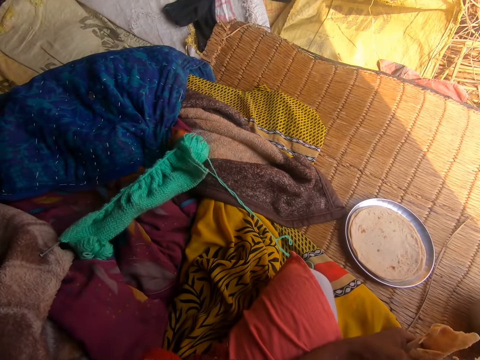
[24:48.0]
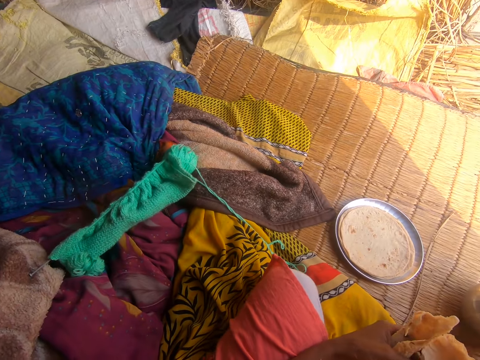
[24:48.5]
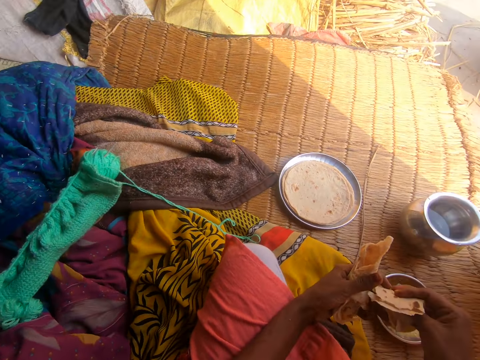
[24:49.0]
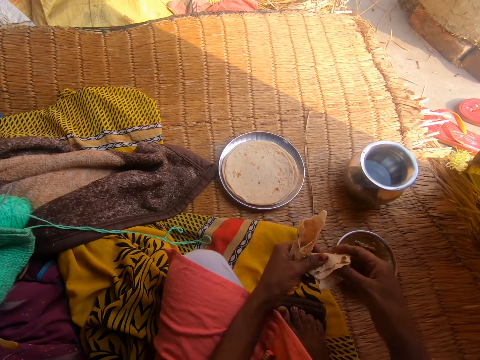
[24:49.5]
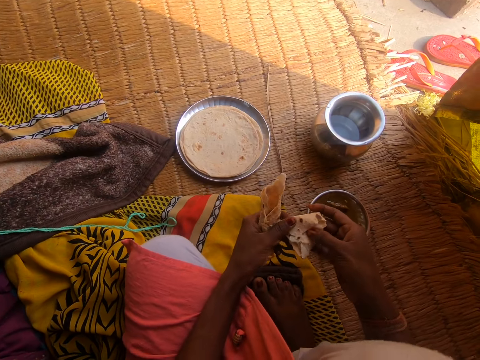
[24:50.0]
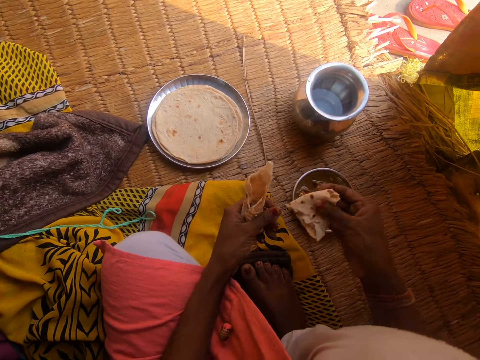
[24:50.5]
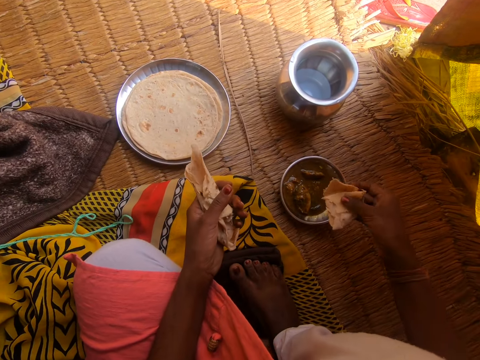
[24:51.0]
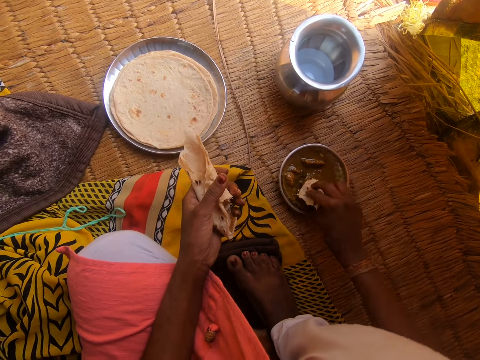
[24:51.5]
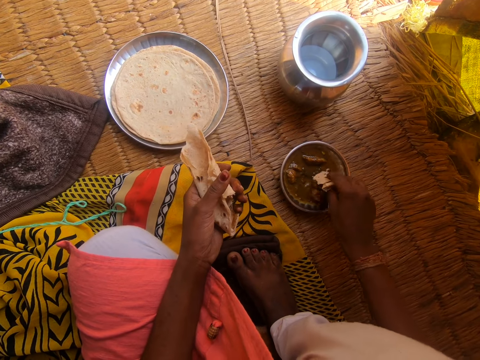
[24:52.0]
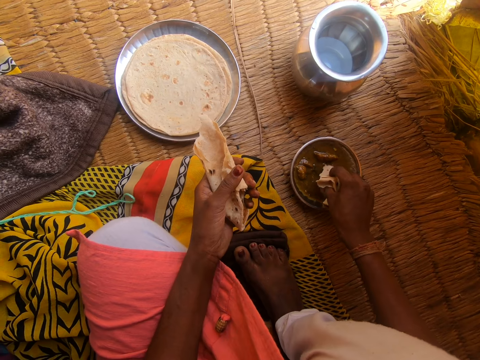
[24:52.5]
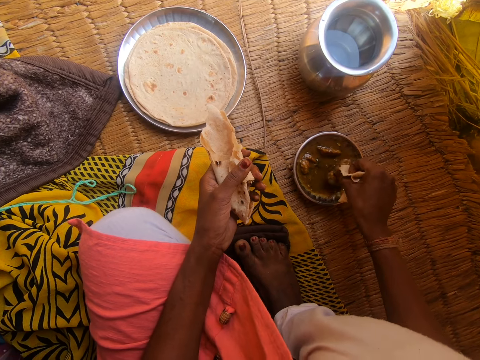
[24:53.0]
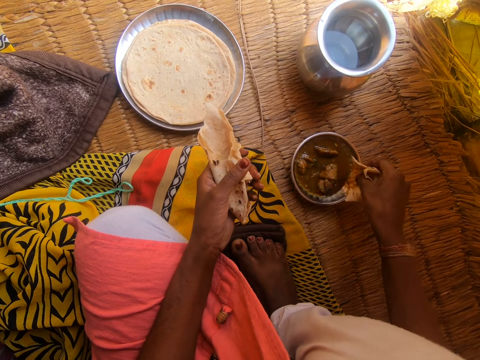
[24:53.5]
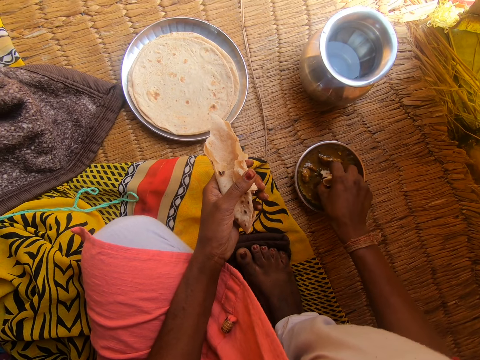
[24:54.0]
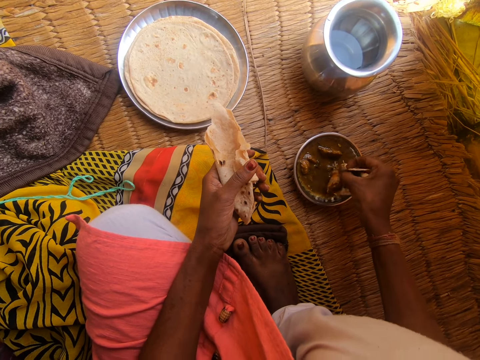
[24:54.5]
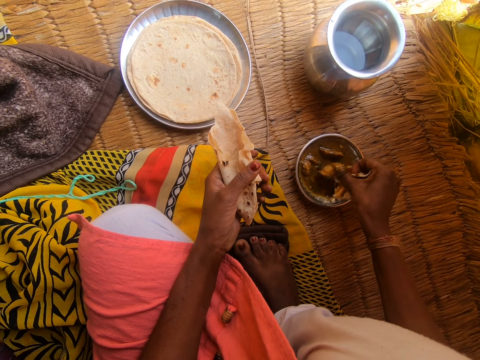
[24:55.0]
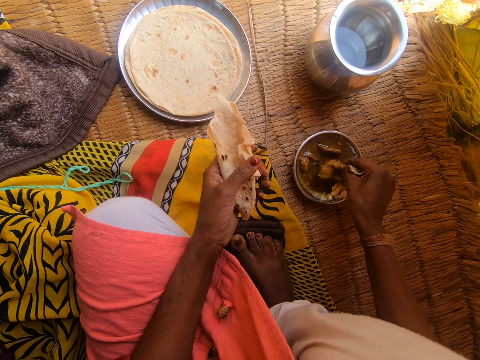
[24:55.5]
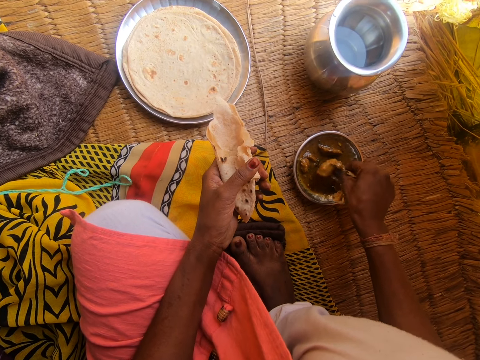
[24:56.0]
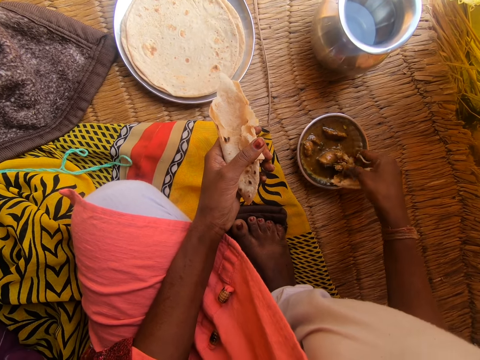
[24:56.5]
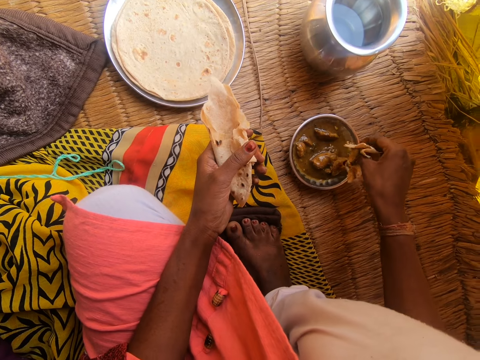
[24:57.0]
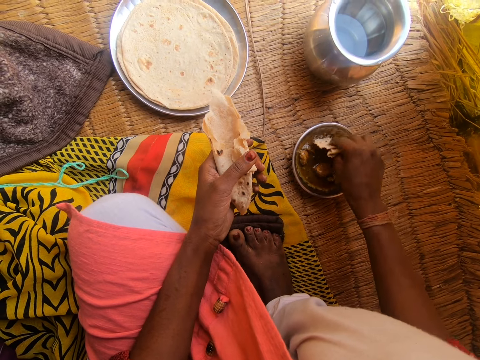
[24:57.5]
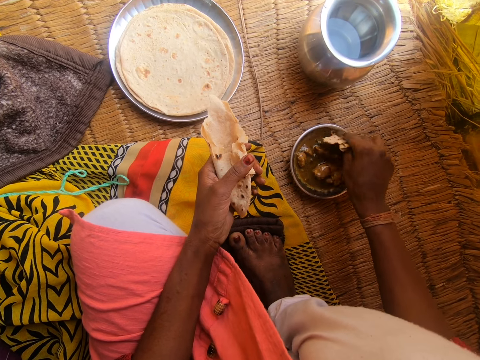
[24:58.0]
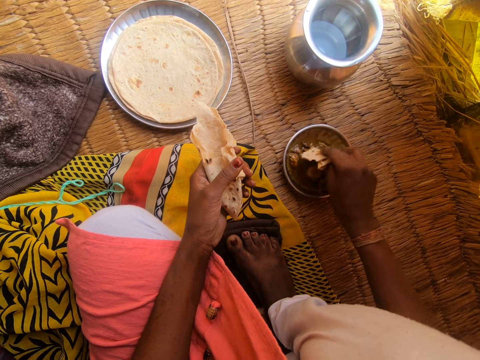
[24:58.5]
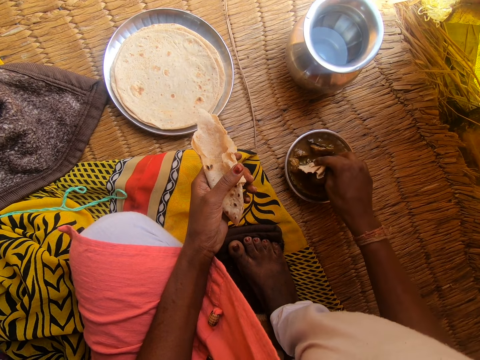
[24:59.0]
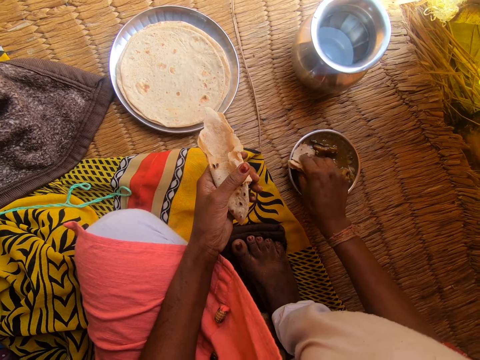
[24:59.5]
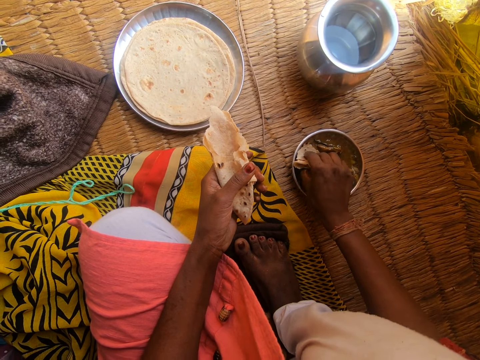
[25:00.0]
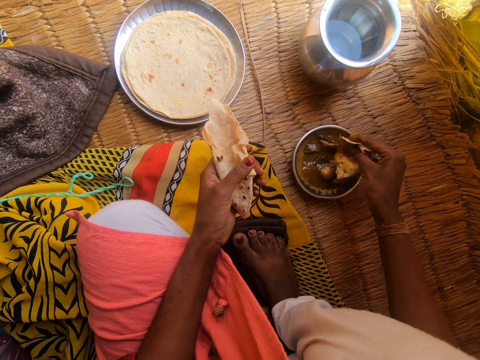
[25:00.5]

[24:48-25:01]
The camera wearer holds the ripped portion of roti with both of her hands. She cuts the piece of meat with the flatbread in her hand. She dips the portion of roti into the first metal bowl with her right hand on the raffia mat. She dips the flatbread in the stew.

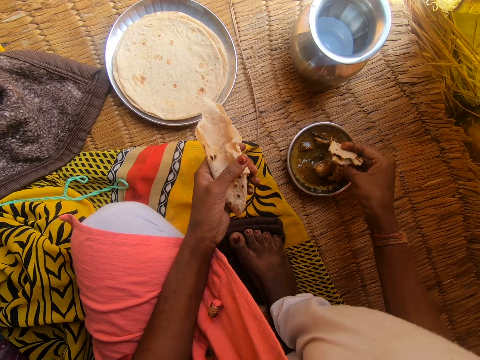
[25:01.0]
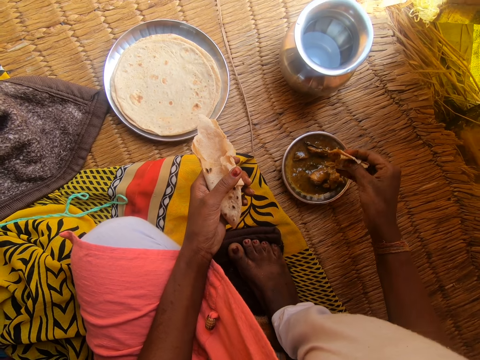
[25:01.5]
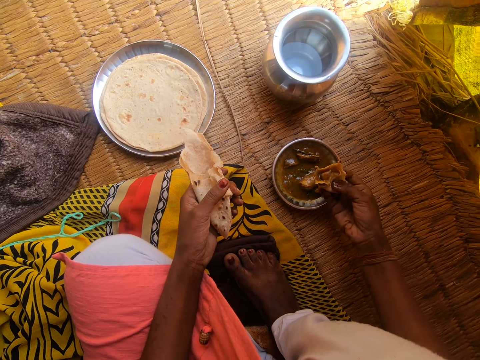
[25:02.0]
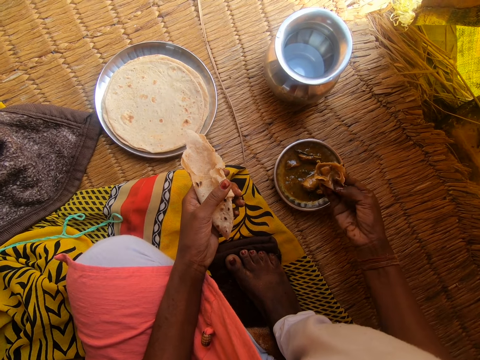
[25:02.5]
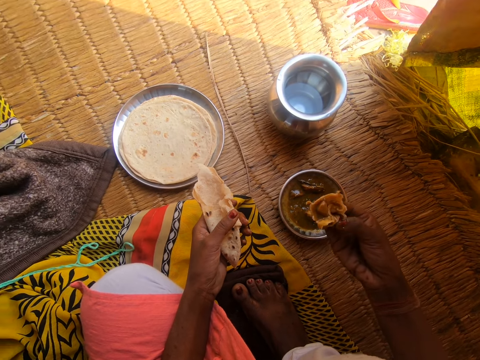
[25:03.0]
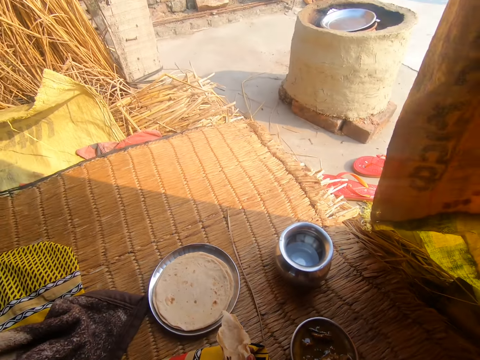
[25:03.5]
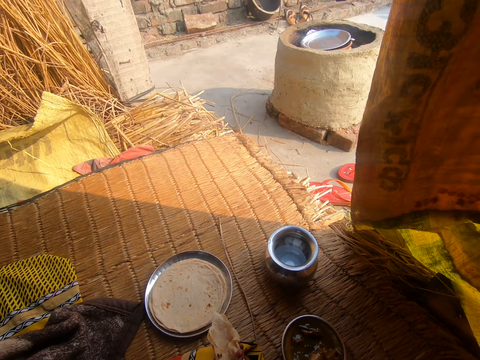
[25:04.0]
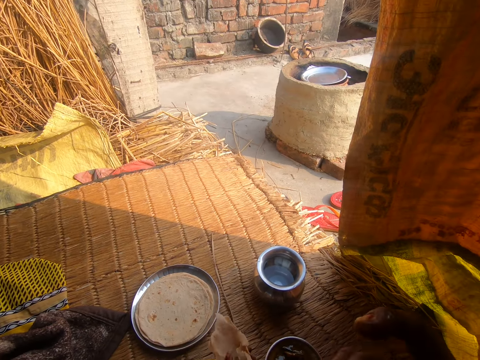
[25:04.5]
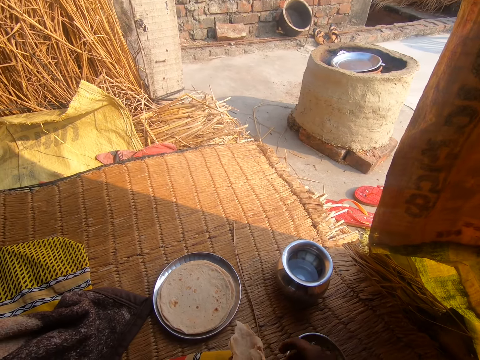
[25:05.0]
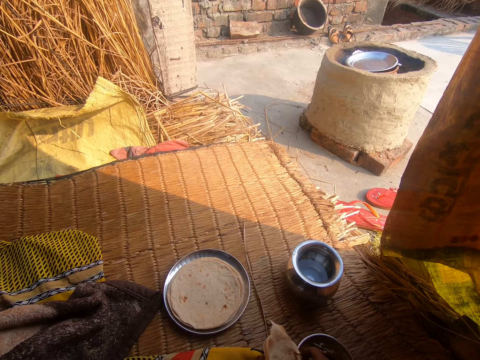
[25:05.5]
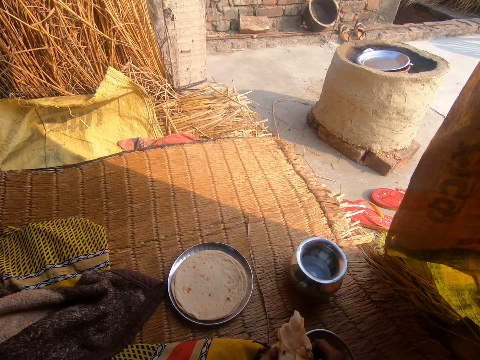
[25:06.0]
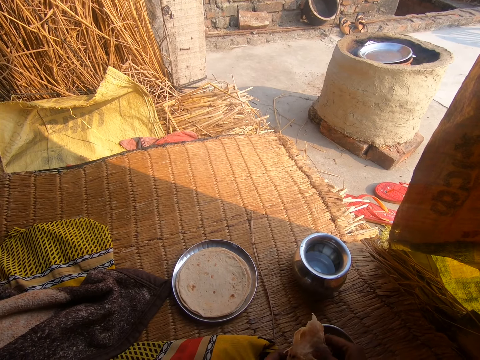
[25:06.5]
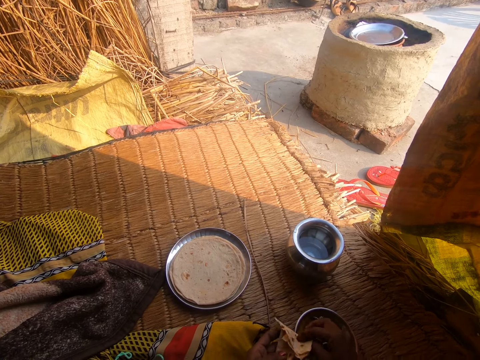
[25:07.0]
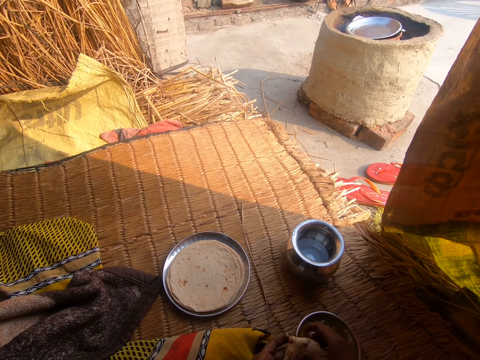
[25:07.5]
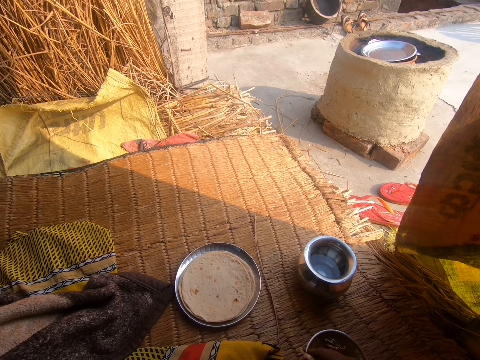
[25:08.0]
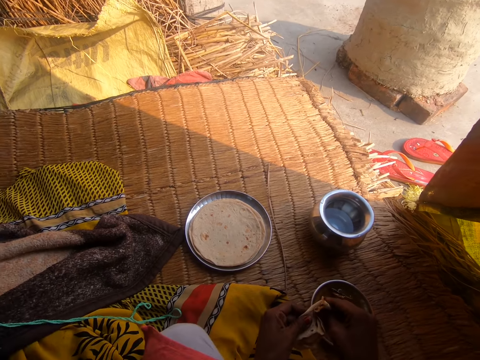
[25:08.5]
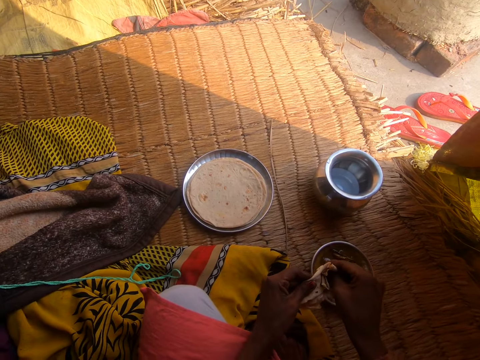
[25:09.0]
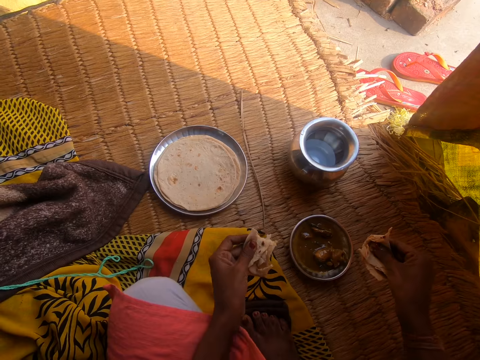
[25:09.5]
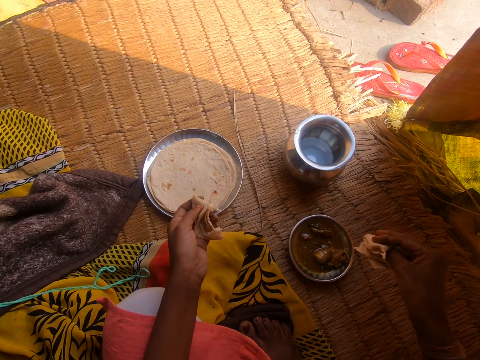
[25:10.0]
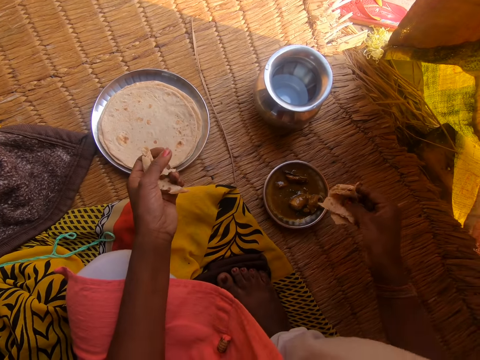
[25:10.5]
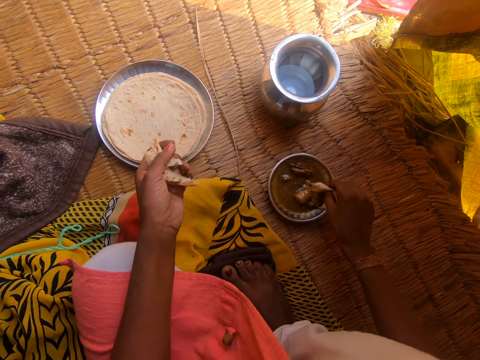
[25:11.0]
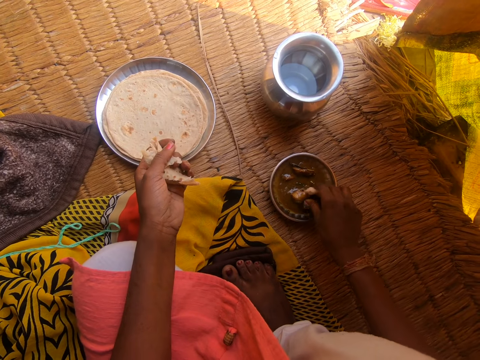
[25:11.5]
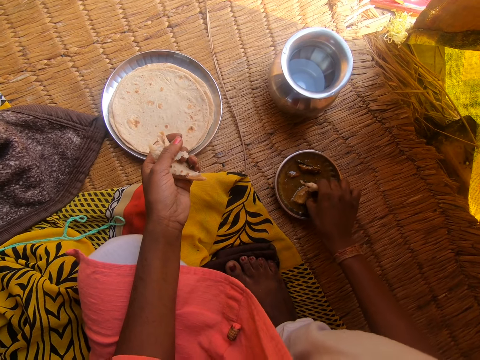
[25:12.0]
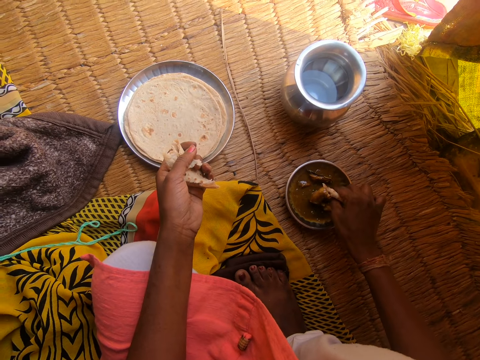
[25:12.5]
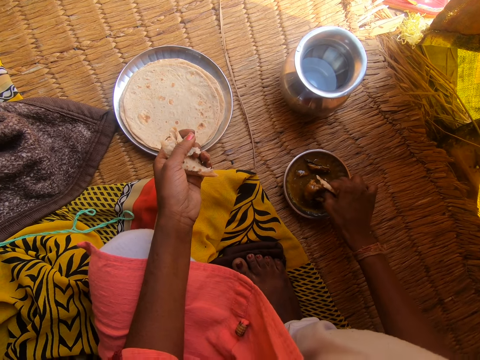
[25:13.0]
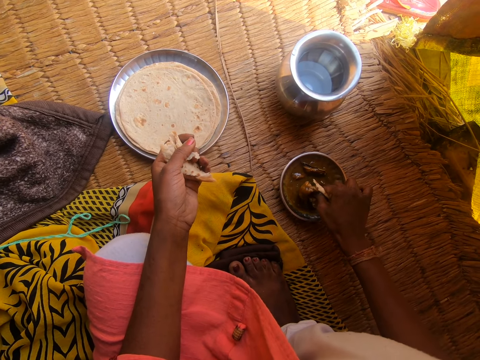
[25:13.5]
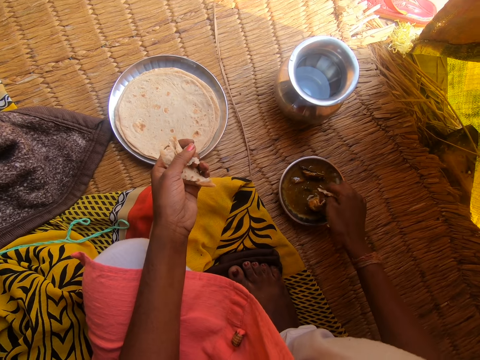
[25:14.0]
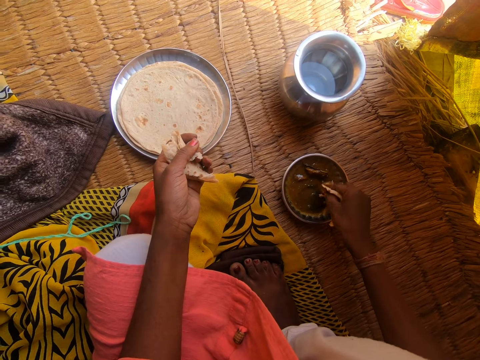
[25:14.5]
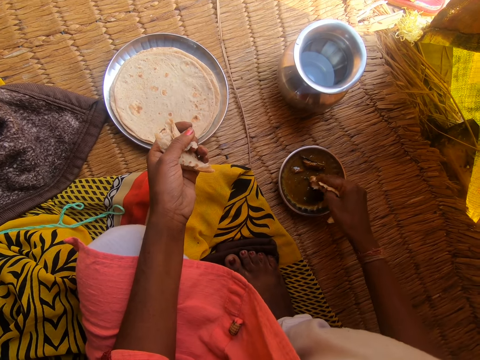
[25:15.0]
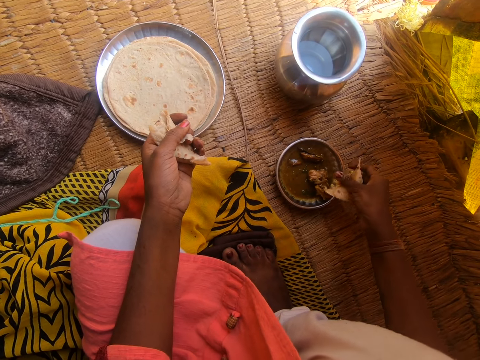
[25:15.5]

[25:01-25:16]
The camera wearer stares at the flatbread. She eats the roti with her right hand. She stares at the floor. She rips another portion of the roti in her left hand with her right hand. She dips the portion of roti into the first metal bowl with her right hand on the raffia mat. She cuts the meat with the flatbread in her hand.
